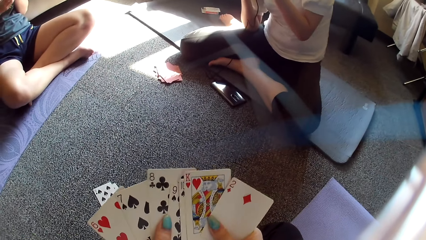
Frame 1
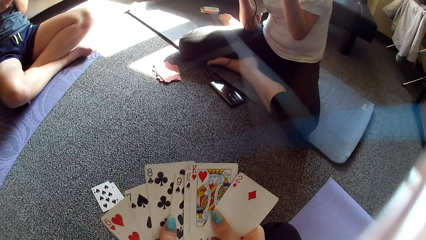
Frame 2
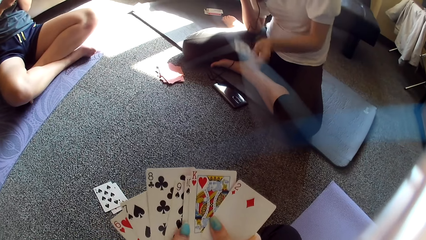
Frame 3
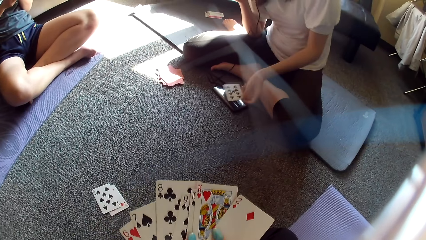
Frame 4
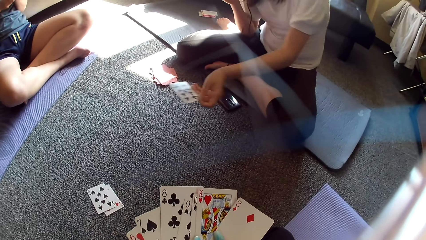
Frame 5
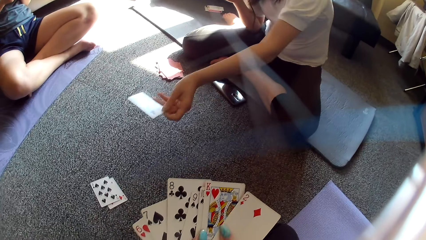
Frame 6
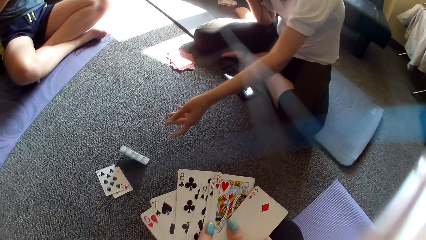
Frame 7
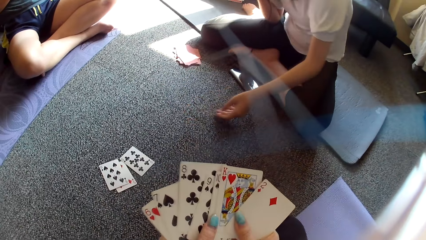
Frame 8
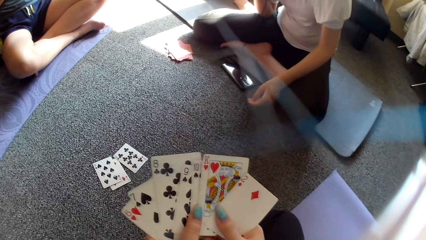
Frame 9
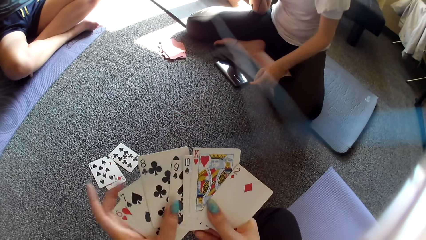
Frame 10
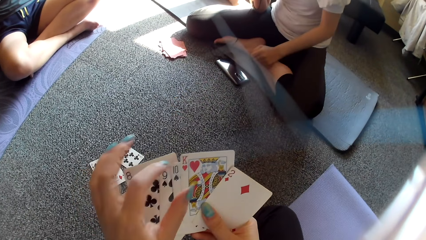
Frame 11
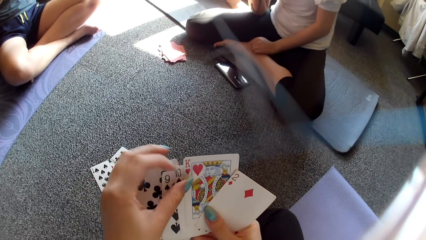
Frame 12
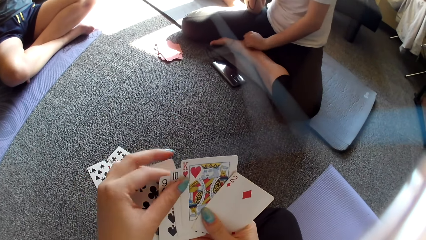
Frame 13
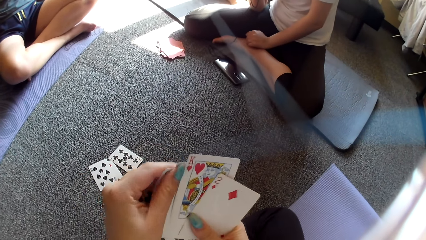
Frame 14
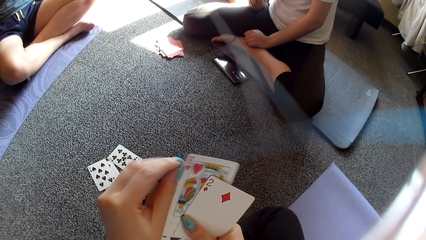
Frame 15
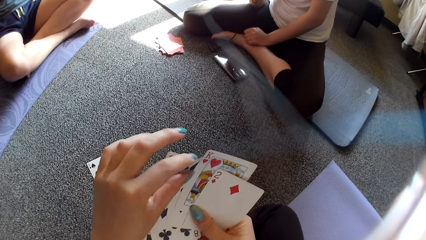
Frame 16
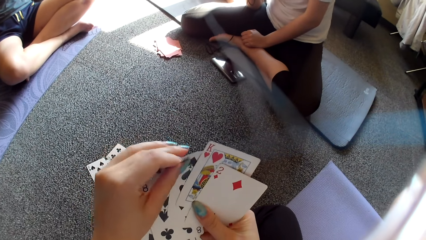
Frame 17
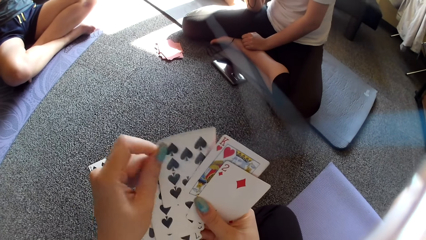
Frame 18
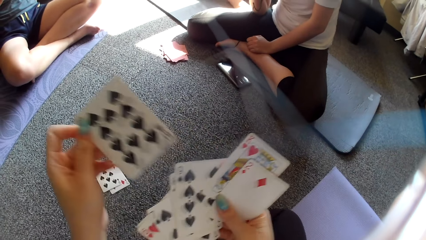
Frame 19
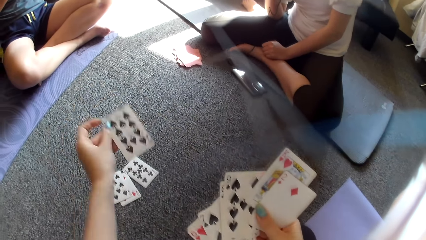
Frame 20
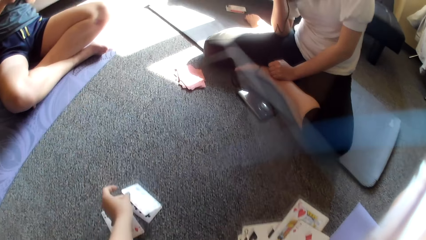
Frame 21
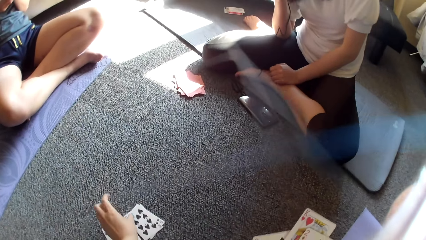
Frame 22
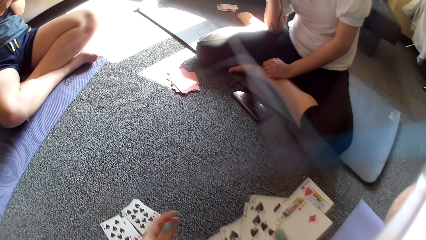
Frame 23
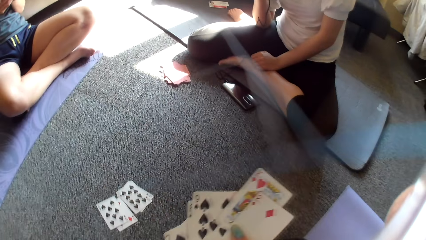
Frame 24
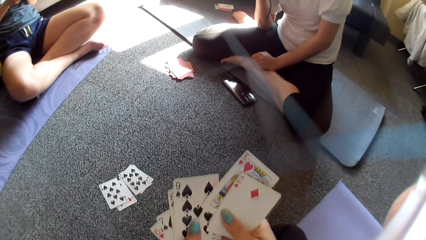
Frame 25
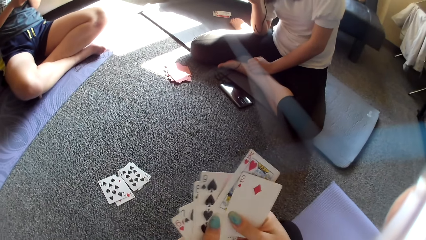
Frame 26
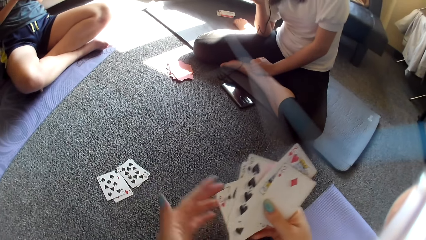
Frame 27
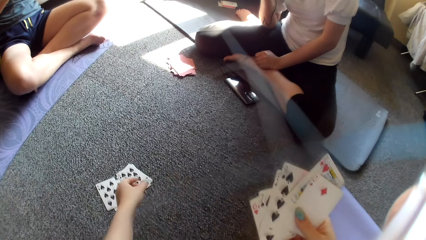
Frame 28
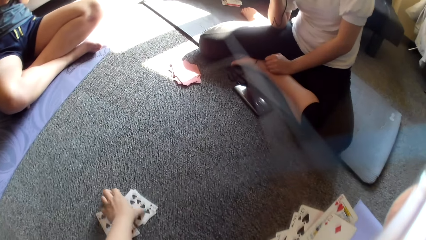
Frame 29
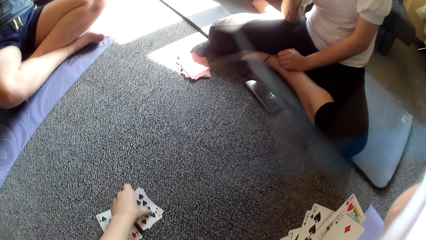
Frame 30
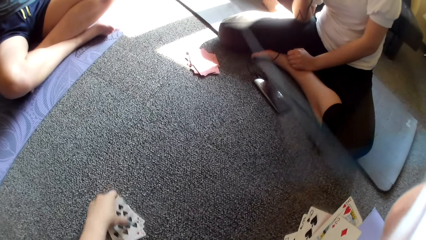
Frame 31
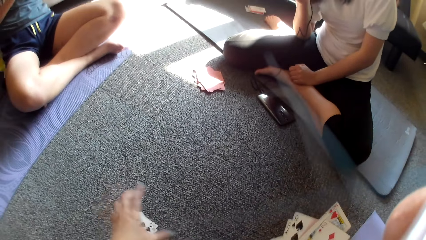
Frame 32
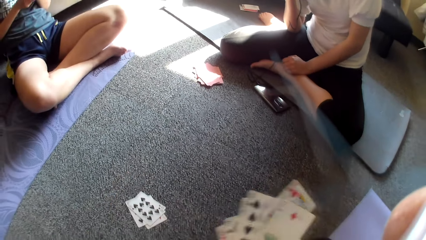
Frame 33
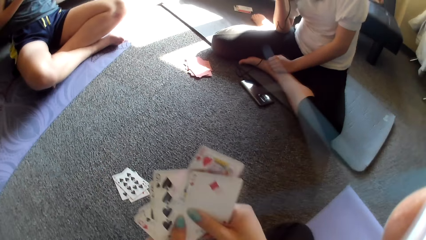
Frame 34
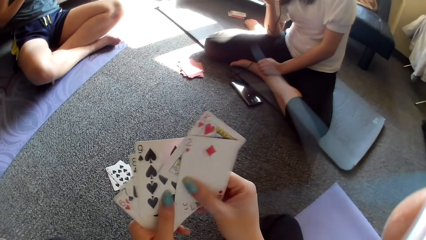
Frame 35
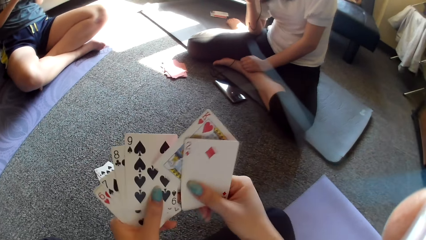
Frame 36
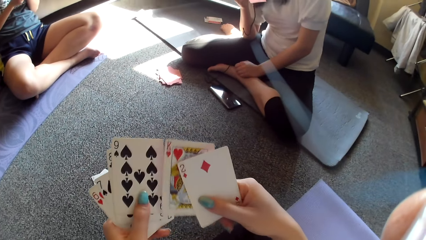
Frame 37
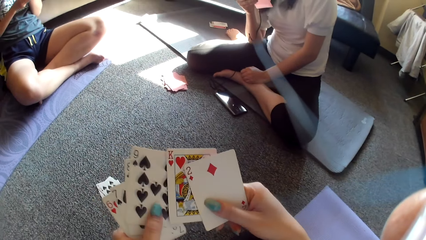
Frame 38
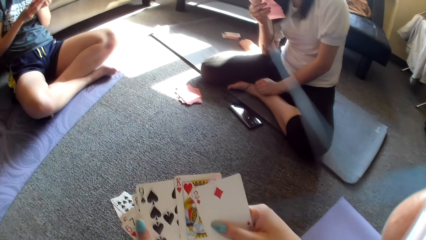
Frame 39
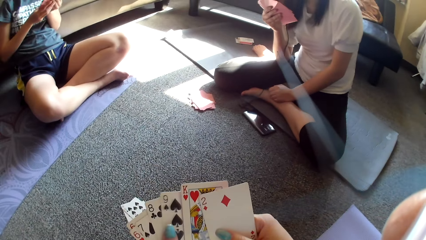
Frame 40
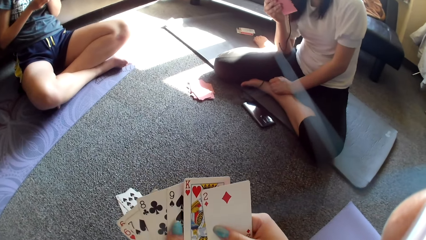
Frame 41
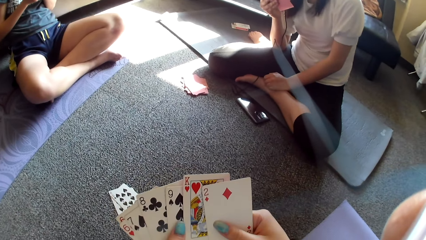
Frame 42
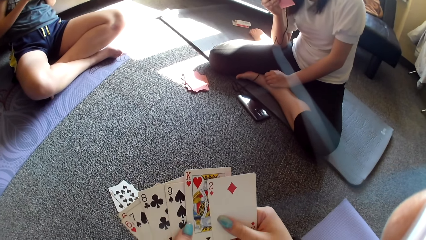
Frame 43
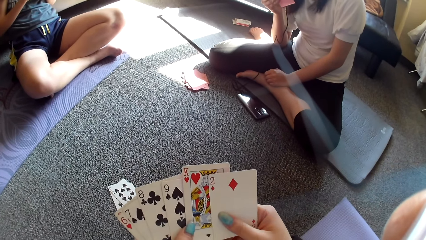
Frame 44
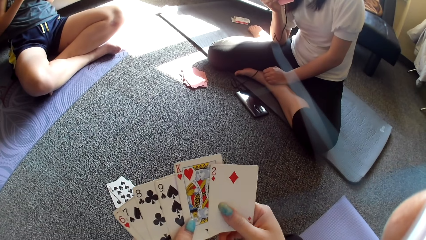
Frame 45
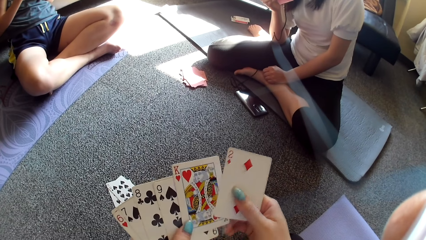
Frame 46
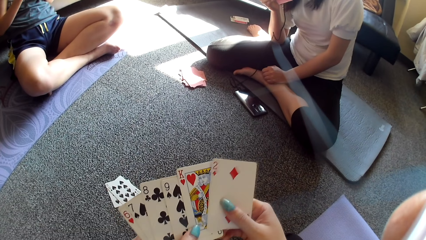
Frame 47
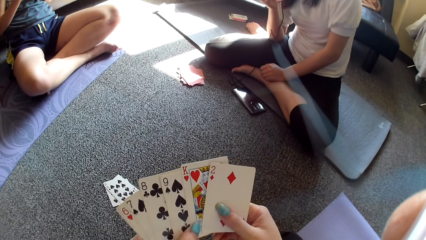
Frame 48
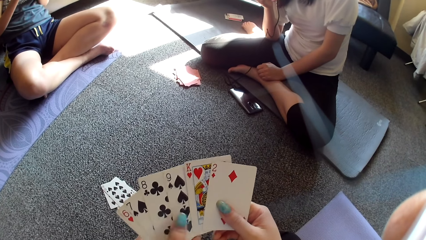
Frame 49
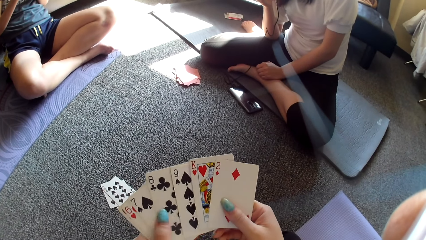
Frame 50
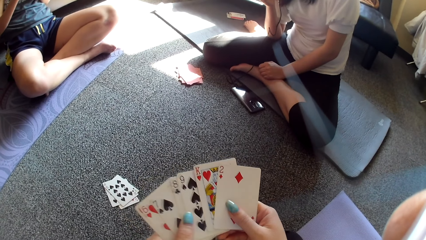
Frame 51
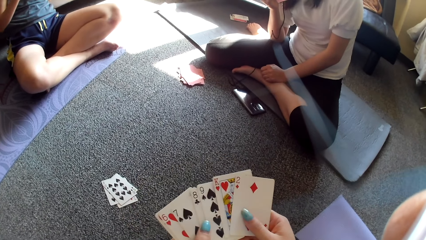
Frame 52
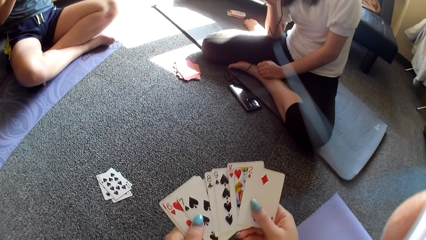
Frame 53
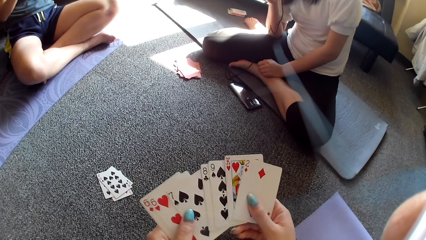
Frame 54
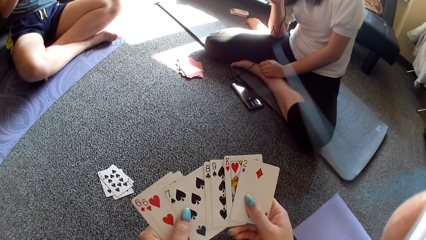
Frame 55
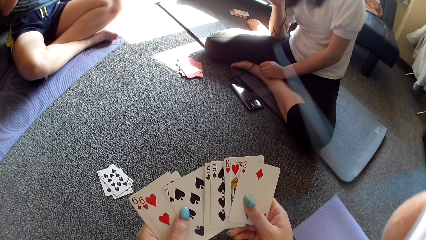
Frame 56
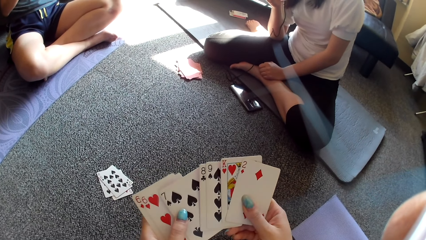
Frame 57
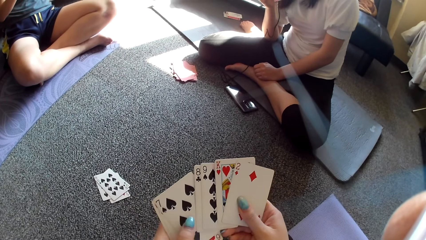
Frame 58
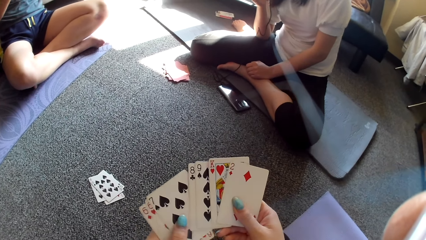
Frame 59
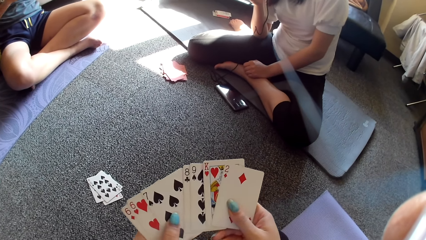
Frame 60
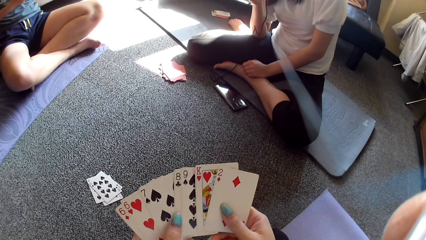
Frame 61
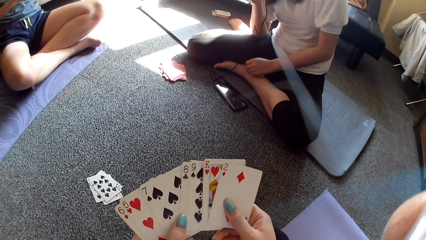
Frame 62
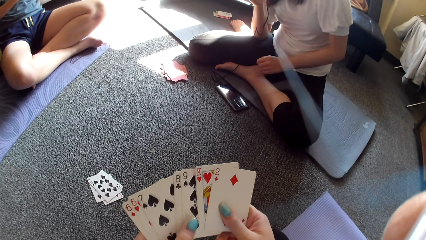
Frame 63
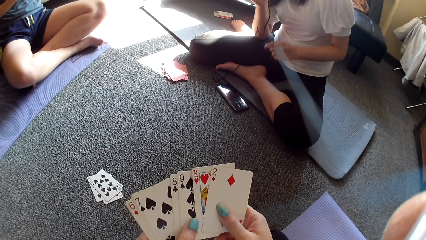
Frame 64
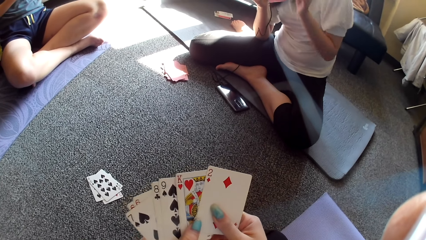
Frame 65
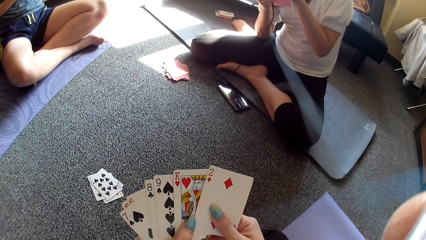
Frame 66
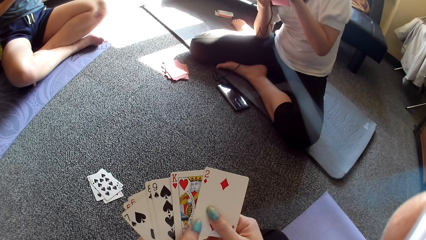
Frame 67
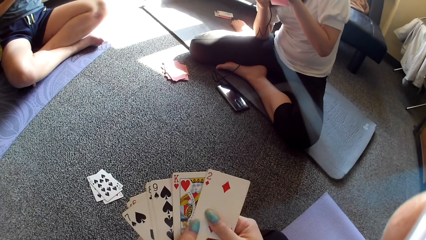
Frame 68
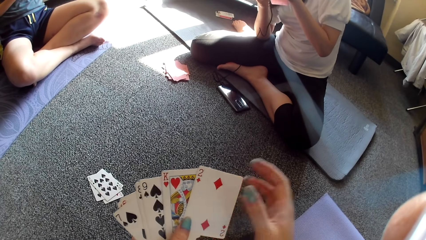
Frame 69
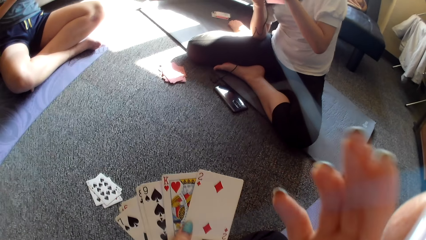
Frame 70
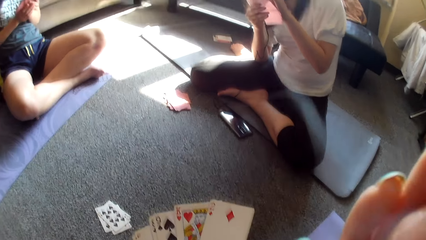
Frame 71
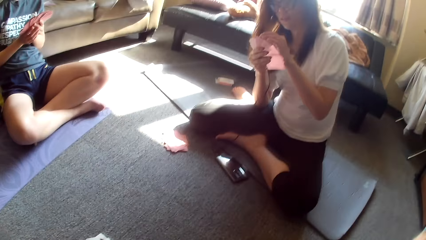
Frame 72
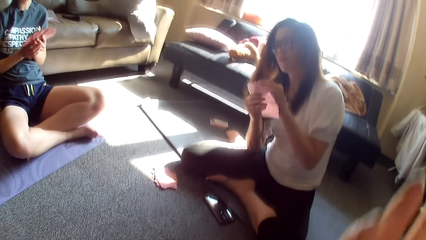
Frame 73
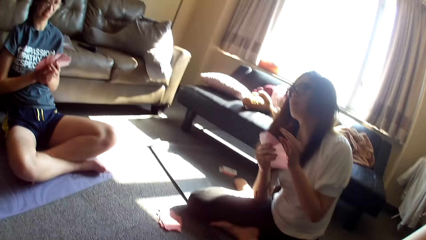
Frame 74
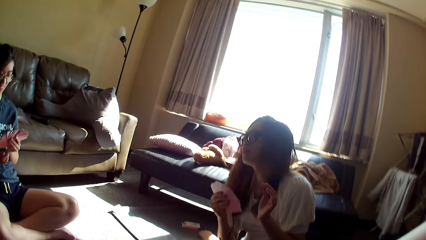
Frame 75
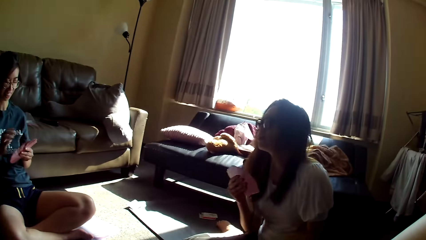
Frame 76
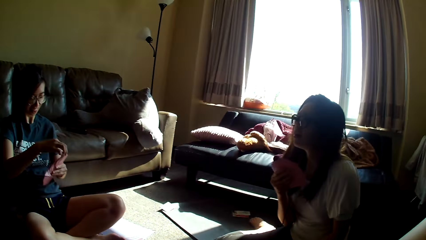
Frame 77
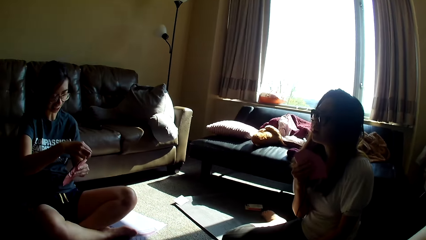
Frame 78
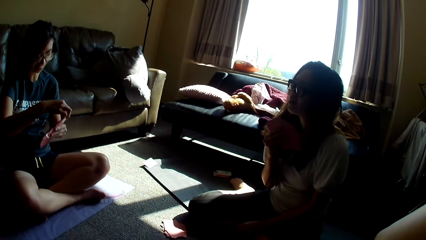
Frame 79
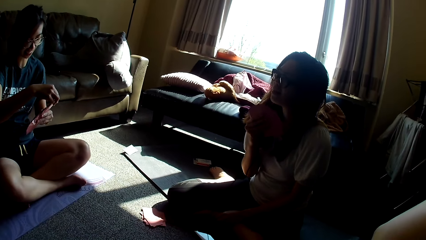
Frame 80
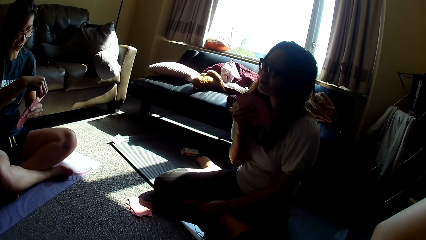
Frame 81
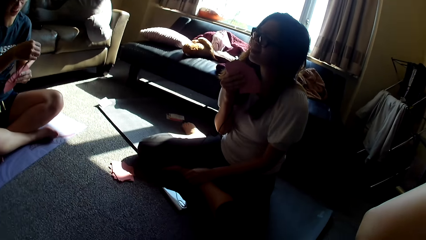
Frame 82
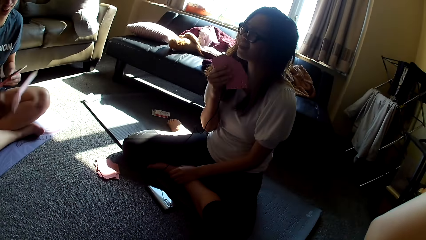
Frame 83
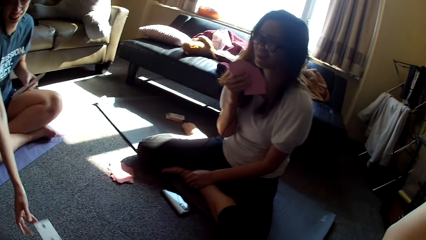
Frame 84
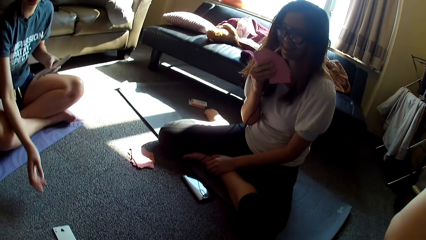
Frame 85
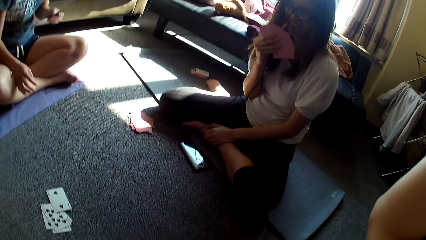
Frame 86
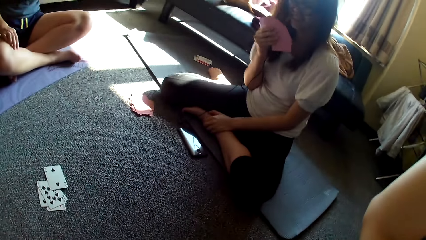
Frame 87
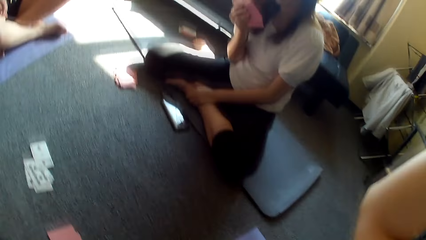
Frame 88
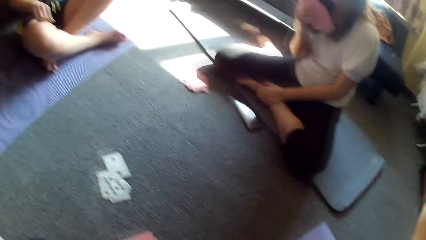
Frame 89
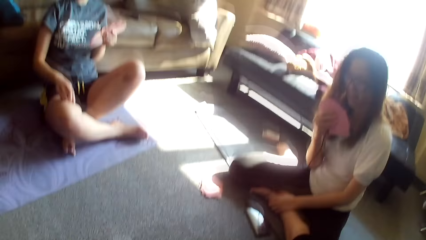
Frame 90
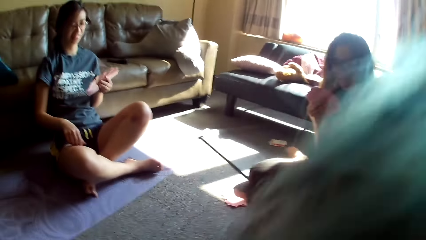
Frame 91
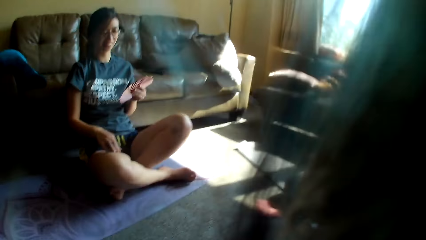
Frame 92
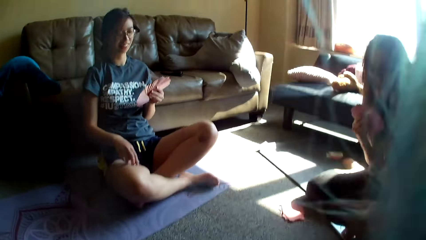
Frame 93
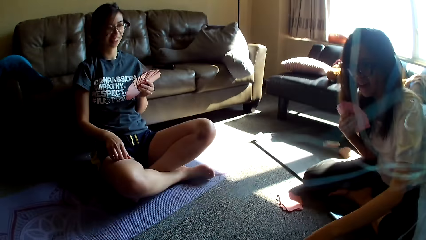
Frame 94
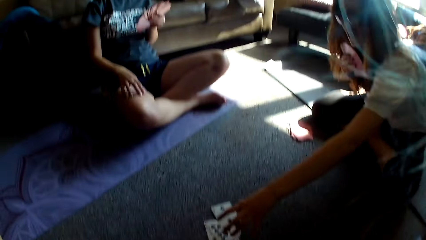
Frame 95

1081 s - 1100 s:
A lady puts a card on the floor. The lady puts her hand on her leg. The camera wearer puts a card on the floor. She arranges the cards in her hands. She puts the cards together. She arranges the cards in her hands. The lady arranges the cards in her hands. Another lady puts a card on the floor. A man puts his card down while talking. The other lady puts her hand on her leg.
